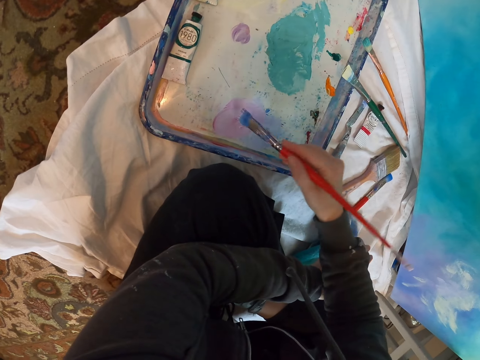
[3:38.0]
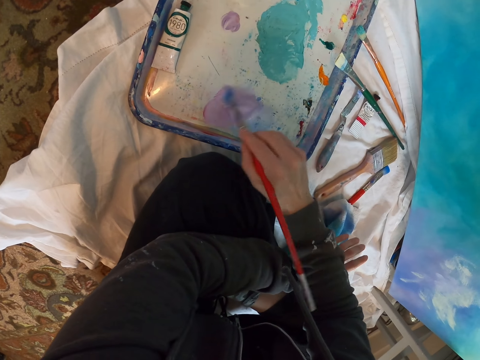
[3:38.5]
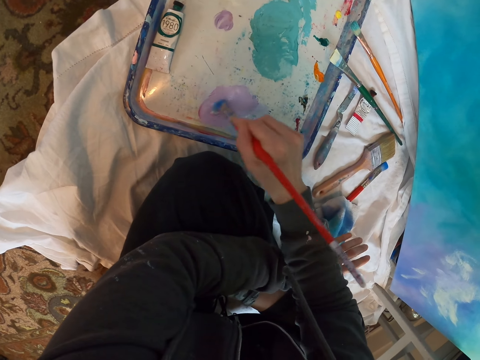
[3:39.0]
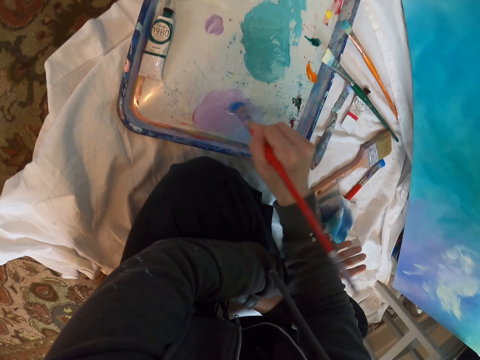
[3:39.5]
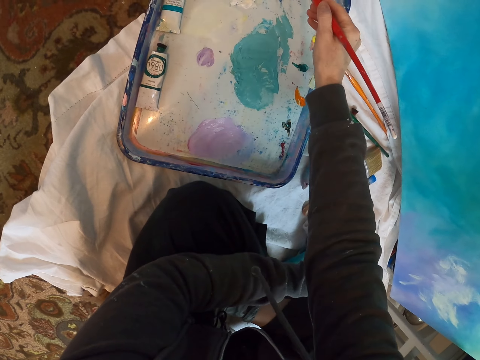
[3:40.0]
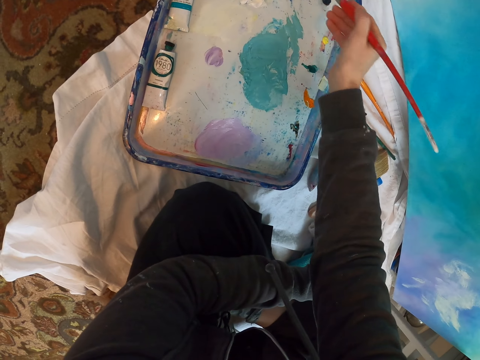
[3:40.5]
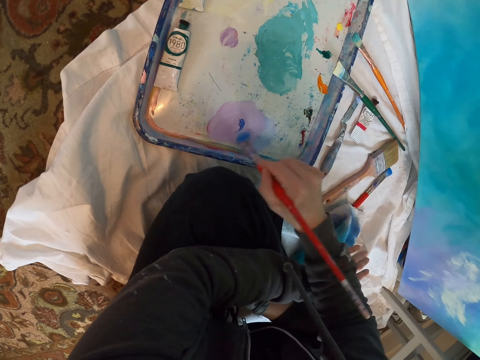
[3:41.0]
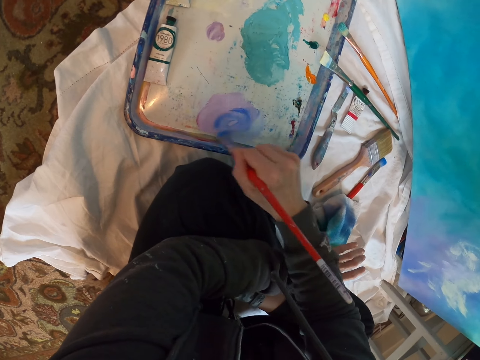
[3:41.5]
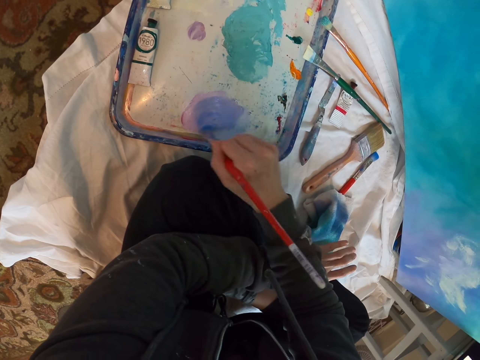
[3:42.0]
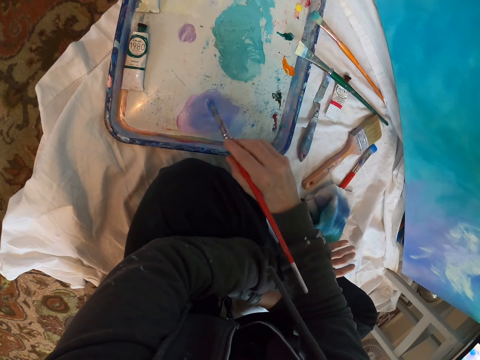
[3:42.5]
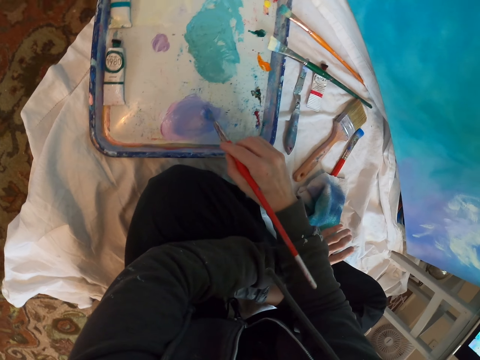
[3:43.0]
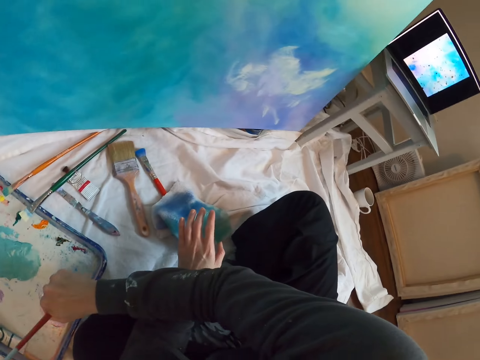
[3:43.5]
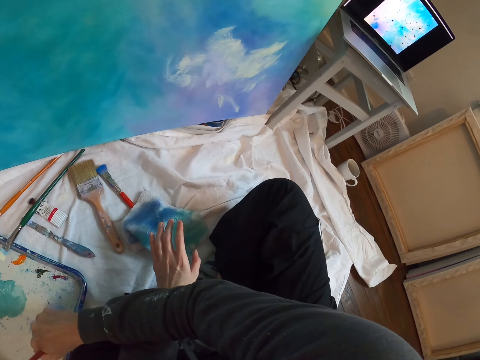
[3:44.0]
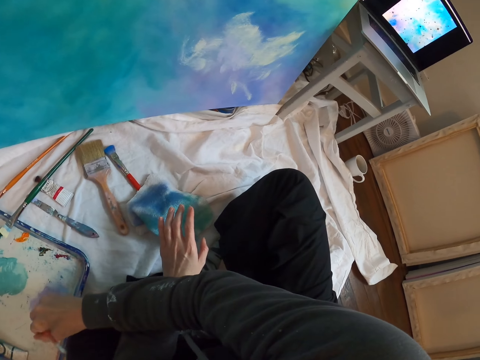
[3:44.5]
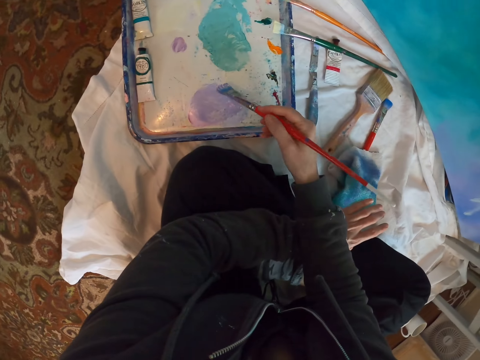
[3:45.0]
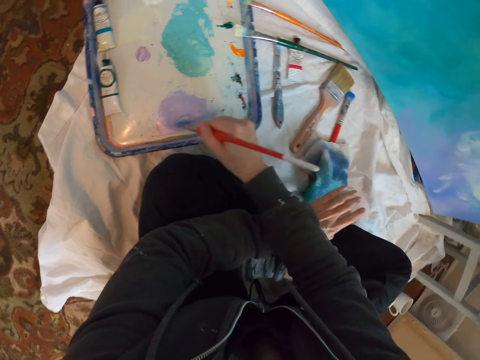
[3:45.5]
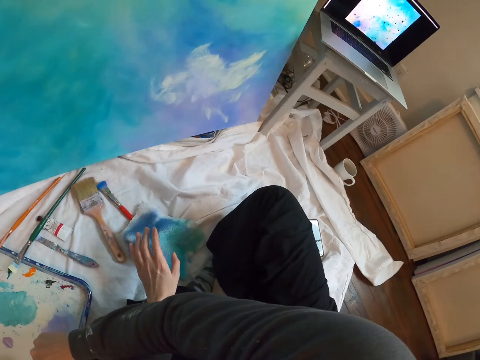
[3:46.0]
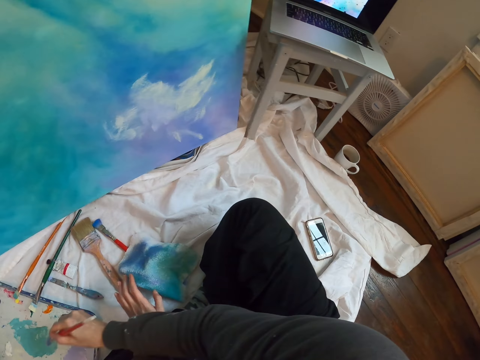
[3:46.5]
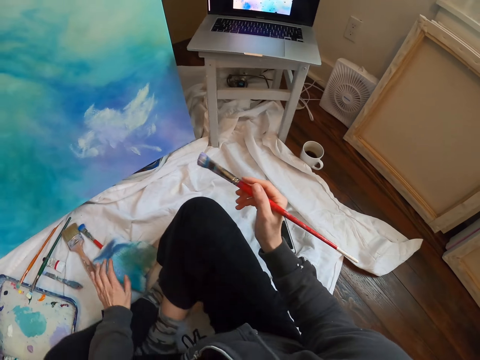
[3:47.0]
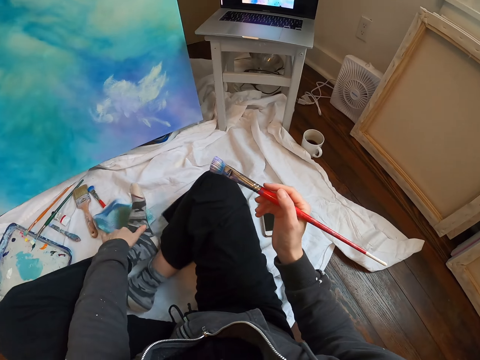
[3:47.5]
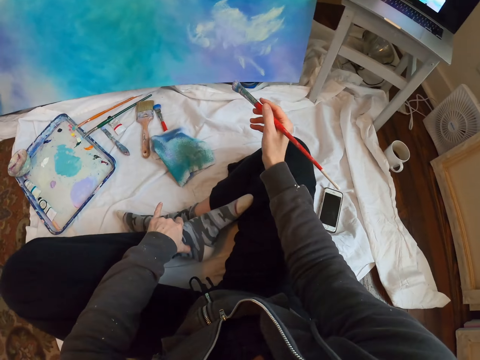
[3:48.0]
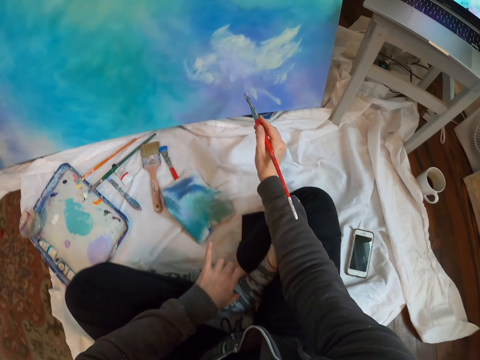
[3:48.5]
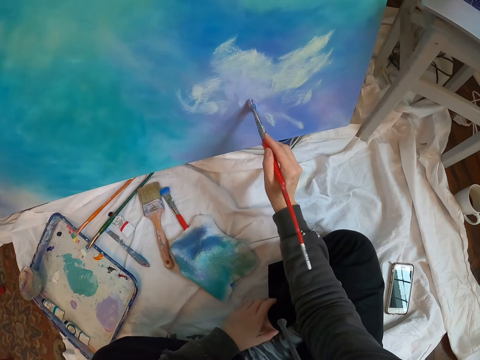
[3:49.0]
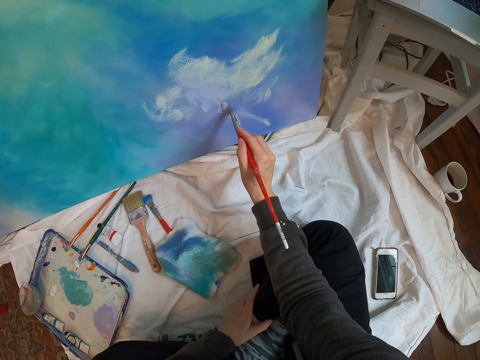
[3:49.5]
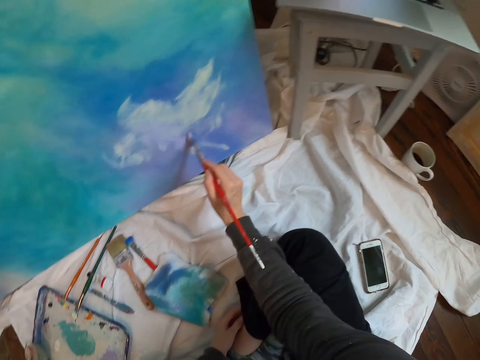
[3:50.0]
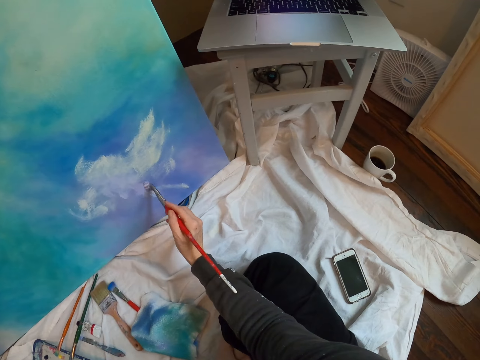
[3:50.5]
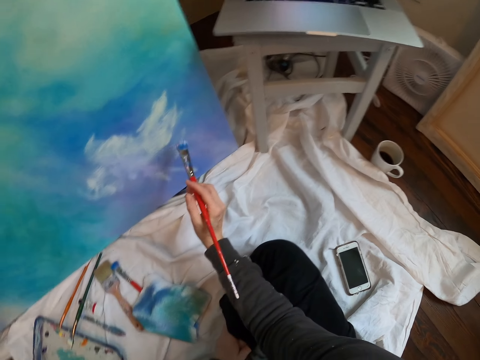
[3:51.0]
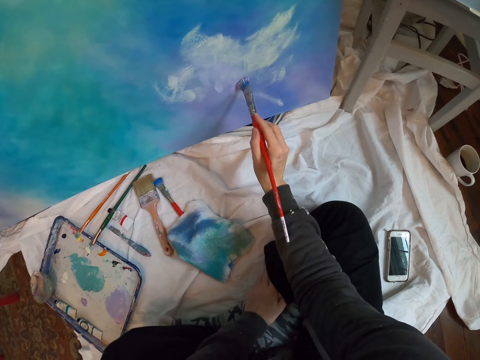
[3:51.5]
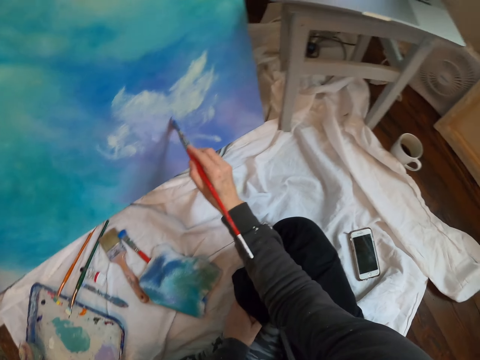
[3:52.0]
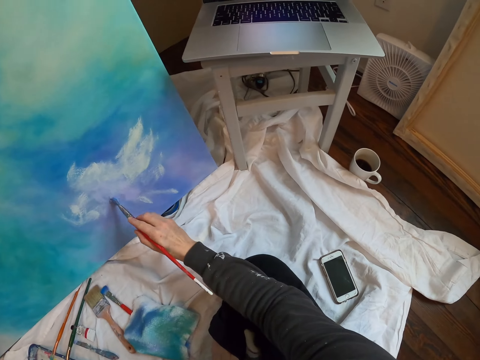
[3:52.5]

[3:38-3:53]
The camera wearer looks at the laptop. They mix paint on the paint palette. They look at the laptop. They move a leg. They paint art with a painting brush.

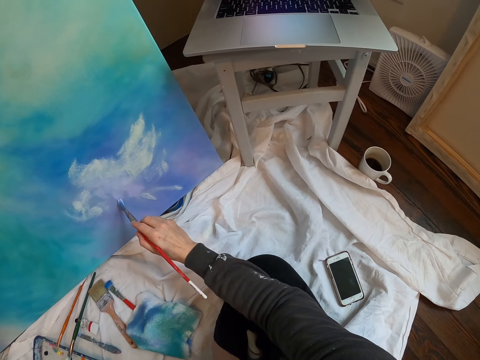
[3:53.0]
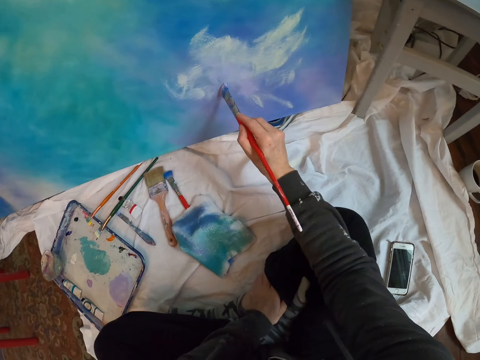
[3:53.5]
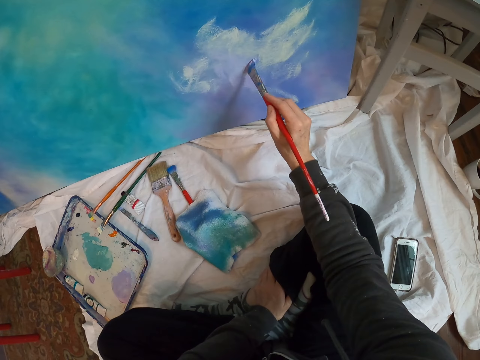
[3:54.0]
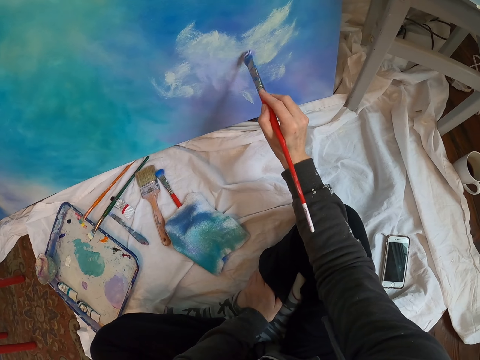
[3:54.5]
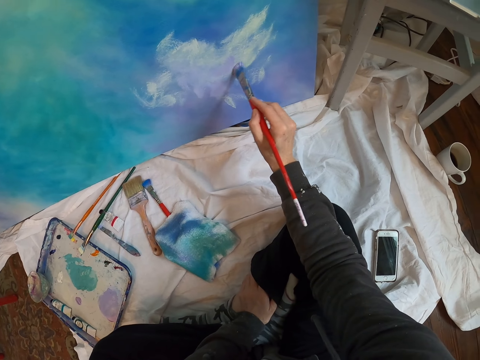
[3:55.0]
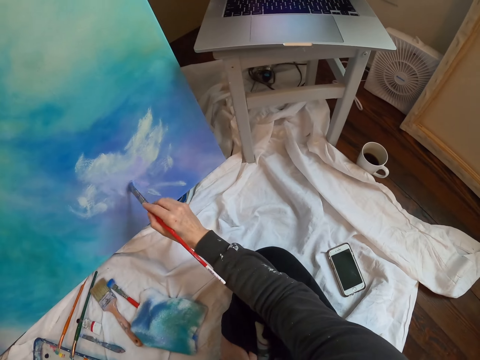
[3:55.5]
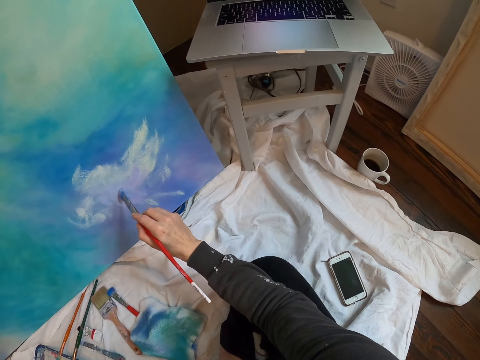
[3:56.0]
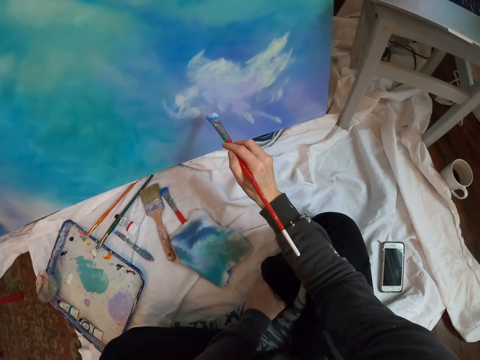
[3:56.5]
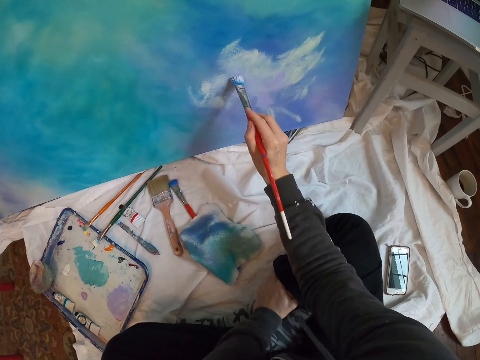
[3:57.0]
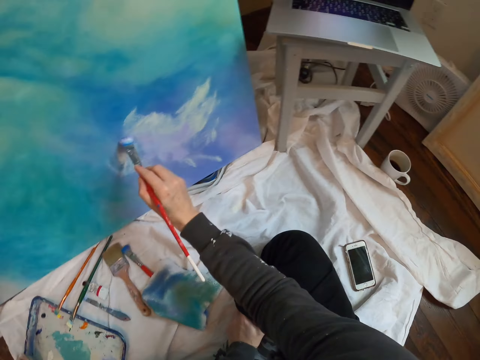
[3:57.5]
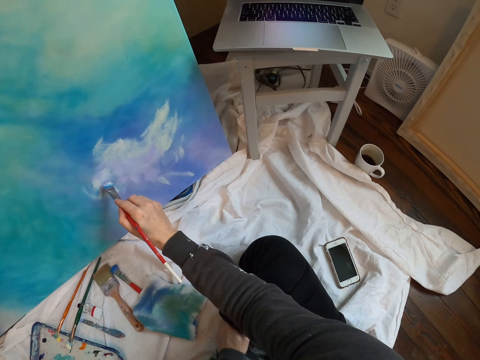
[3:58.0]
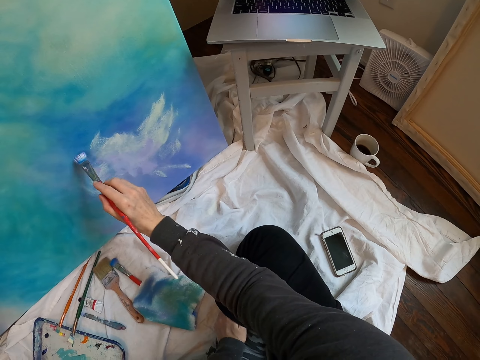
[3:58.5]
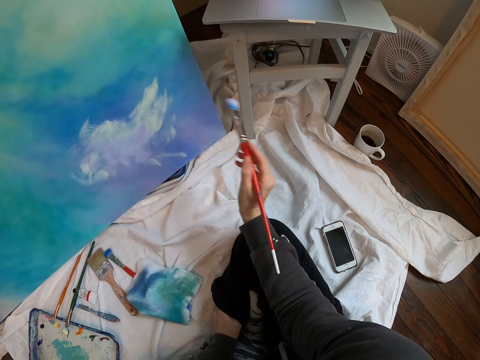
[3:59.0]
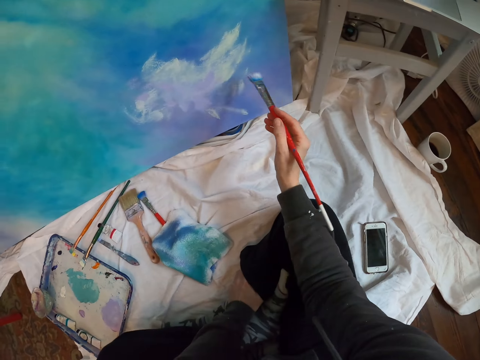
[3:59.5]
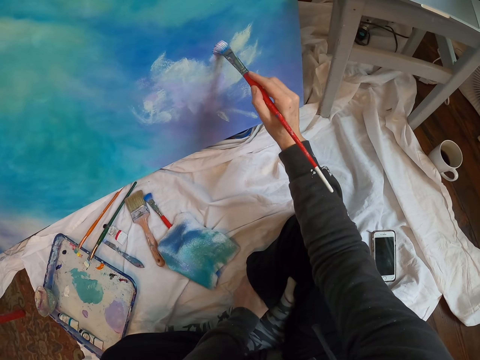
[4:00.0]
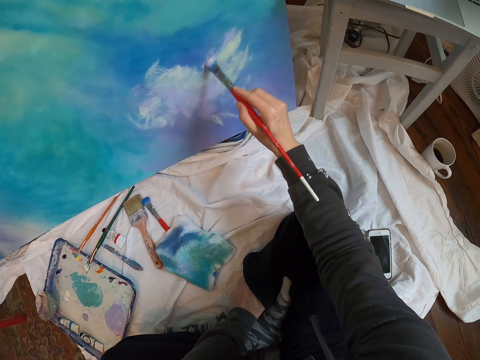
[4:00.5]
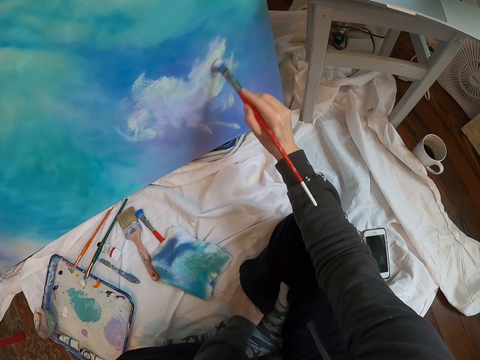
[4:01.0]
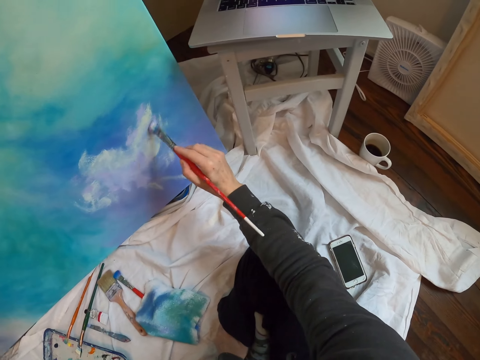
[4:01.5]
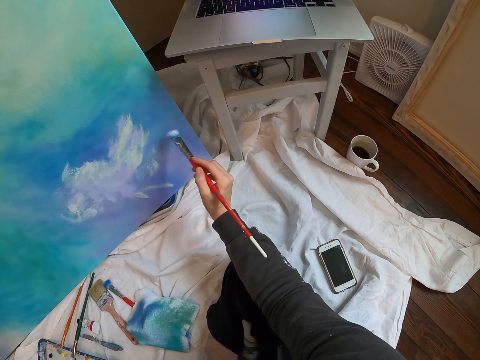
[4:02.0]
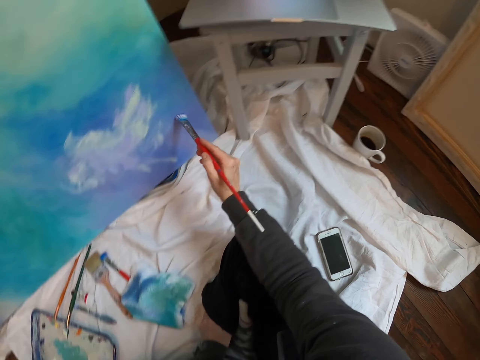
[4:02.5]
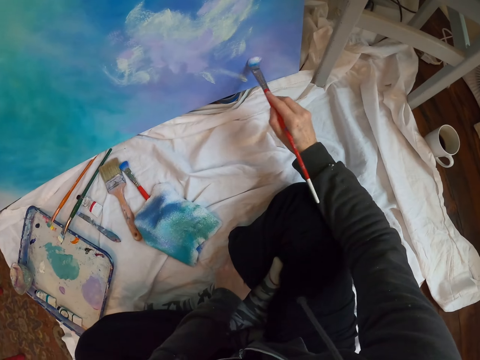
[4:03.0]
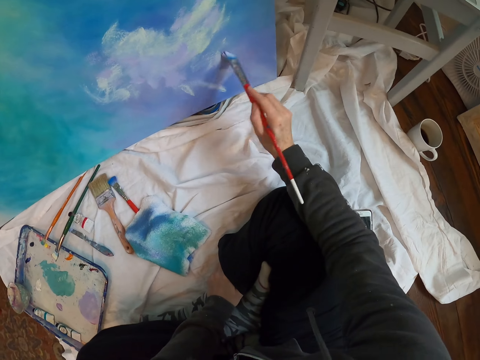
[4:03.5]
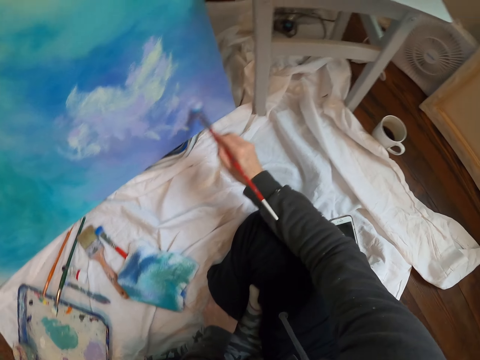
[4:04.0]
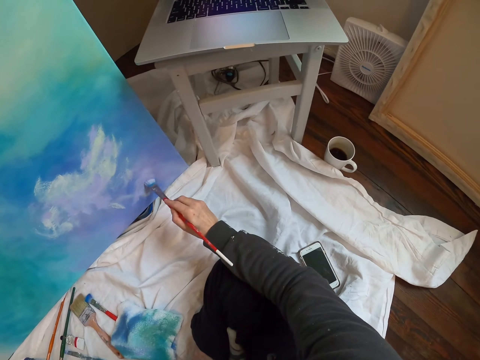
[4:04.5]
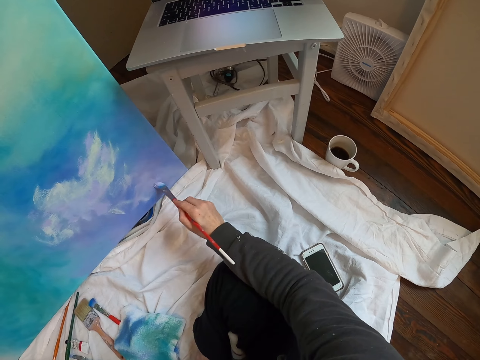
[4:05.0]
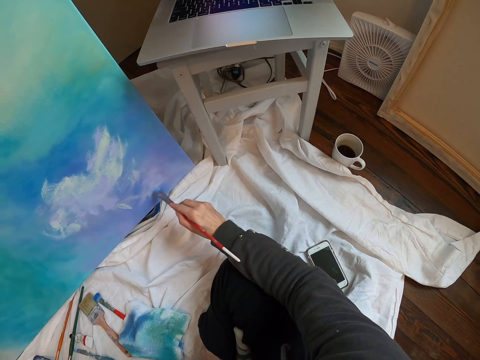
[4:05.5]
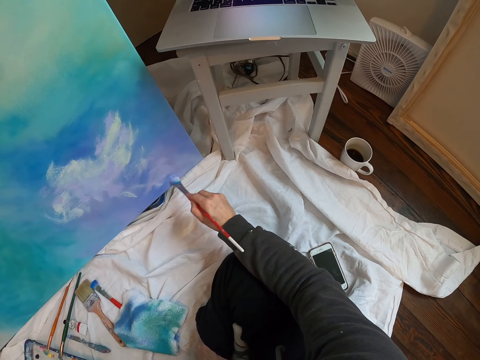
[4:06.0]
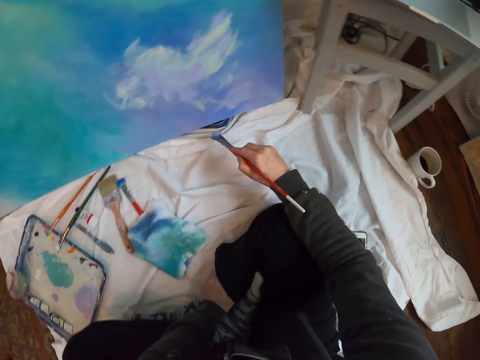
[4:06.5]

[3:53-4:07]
The camera wearer looks at the laptop. They paint the paint board. They look at the laptop.
